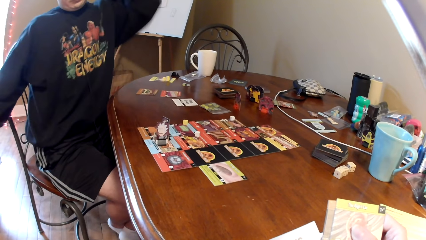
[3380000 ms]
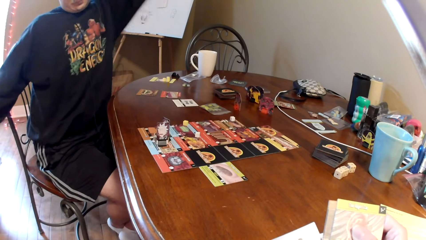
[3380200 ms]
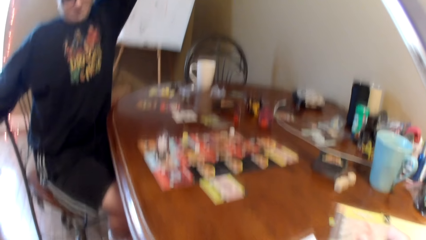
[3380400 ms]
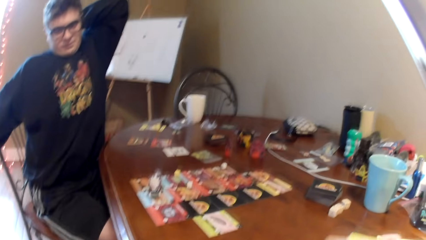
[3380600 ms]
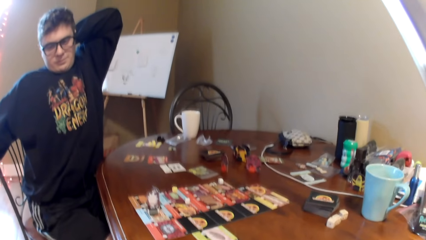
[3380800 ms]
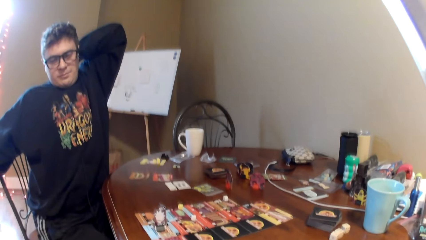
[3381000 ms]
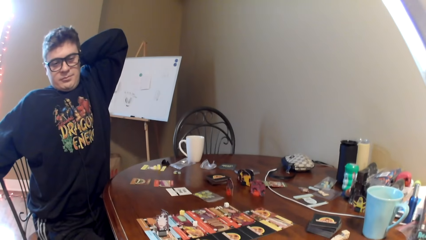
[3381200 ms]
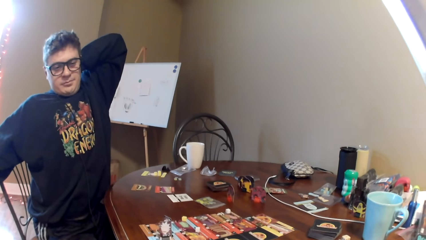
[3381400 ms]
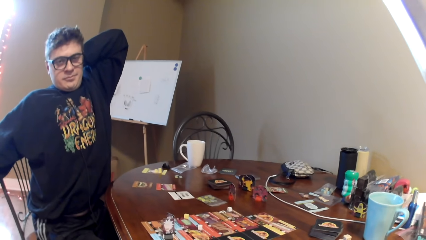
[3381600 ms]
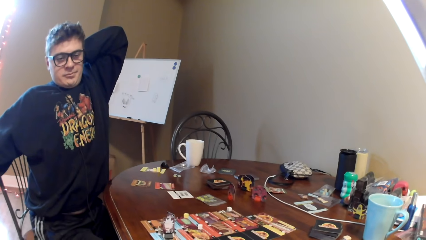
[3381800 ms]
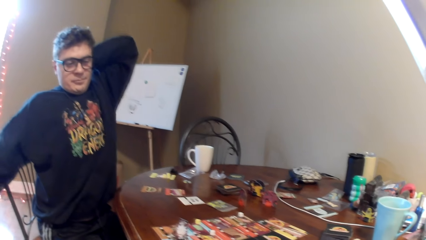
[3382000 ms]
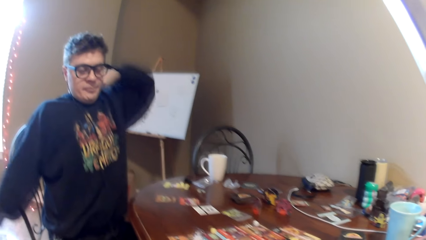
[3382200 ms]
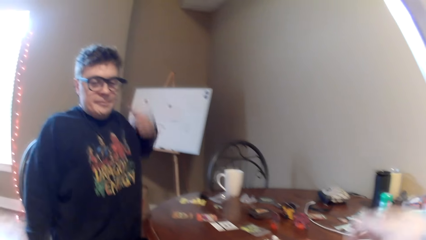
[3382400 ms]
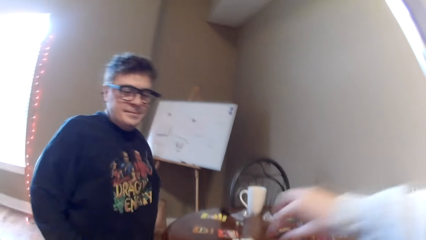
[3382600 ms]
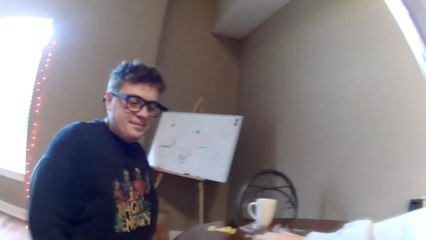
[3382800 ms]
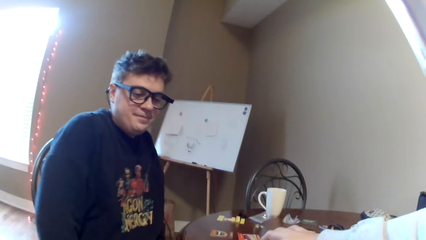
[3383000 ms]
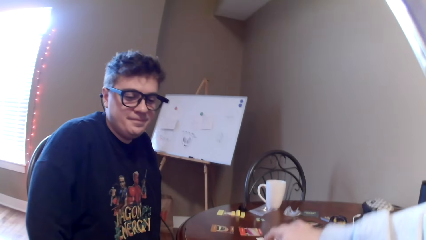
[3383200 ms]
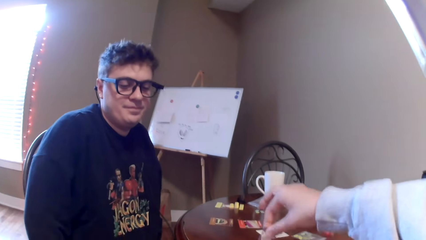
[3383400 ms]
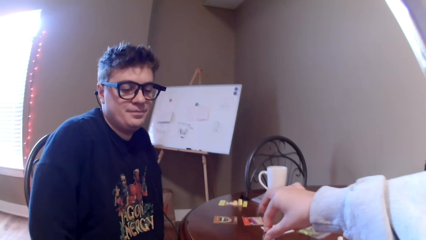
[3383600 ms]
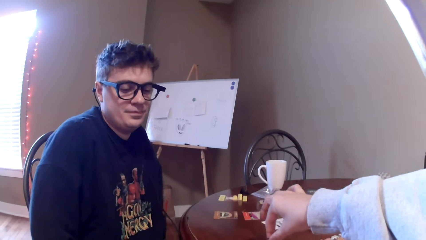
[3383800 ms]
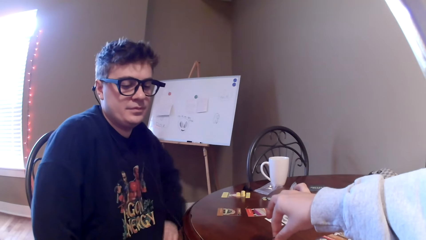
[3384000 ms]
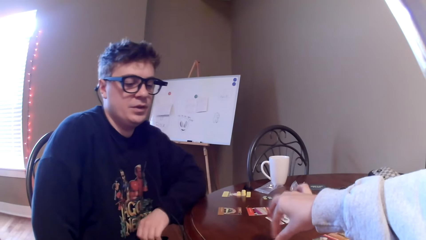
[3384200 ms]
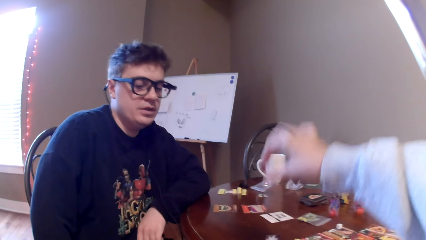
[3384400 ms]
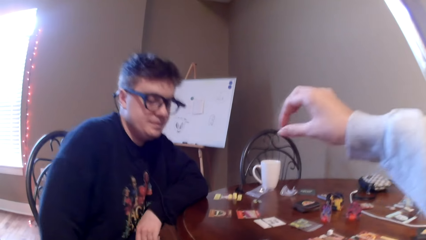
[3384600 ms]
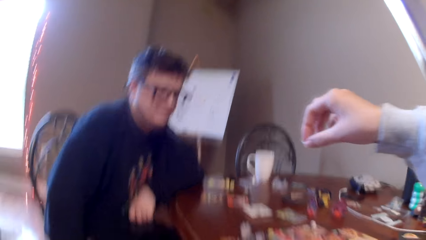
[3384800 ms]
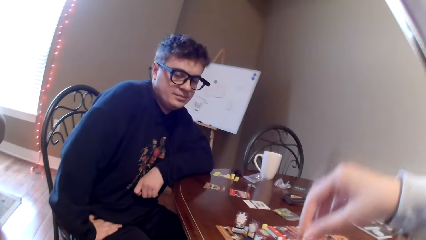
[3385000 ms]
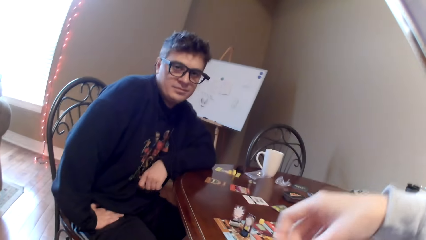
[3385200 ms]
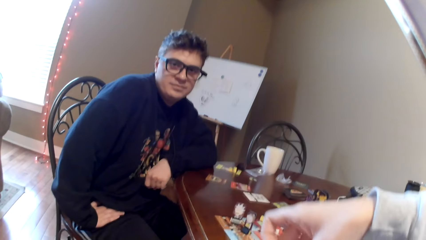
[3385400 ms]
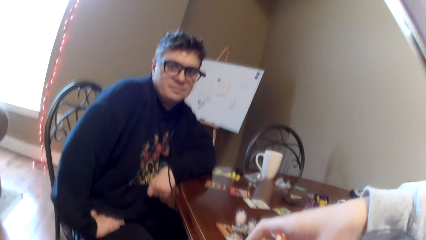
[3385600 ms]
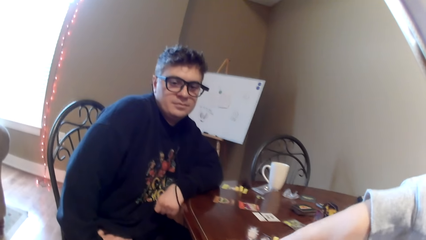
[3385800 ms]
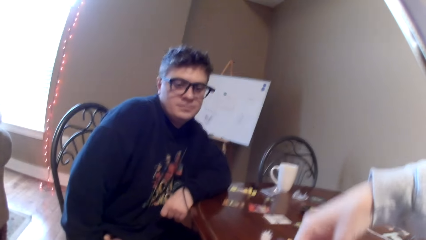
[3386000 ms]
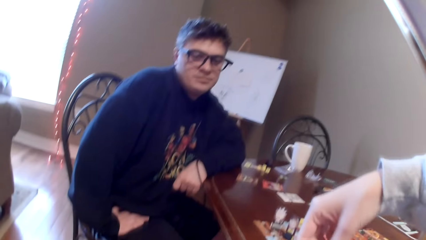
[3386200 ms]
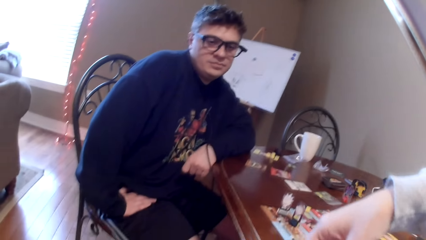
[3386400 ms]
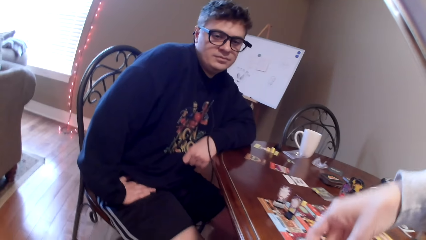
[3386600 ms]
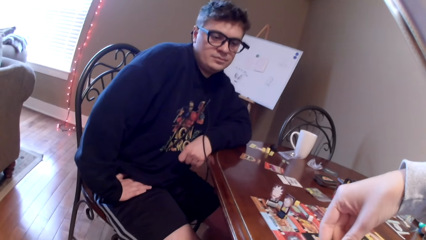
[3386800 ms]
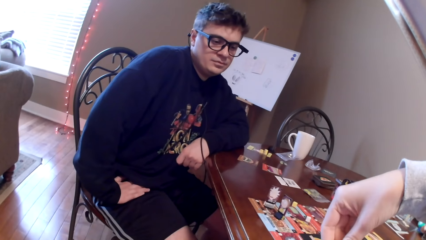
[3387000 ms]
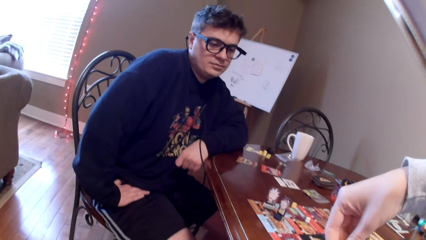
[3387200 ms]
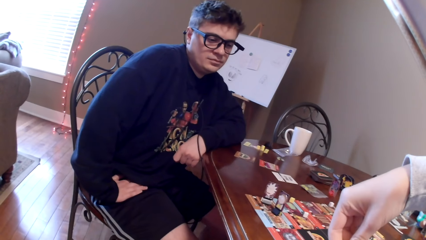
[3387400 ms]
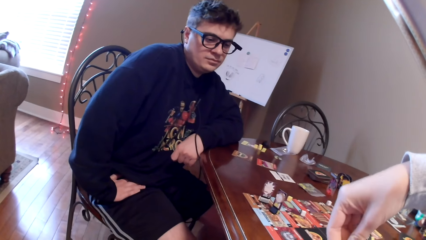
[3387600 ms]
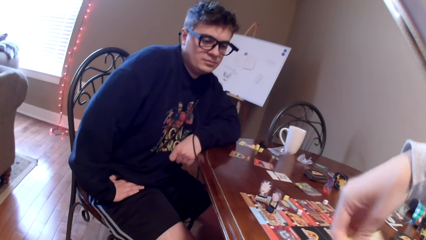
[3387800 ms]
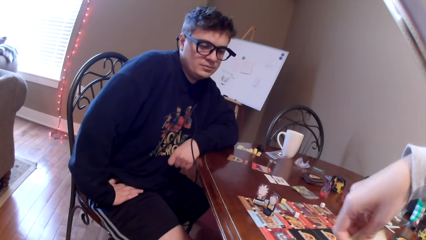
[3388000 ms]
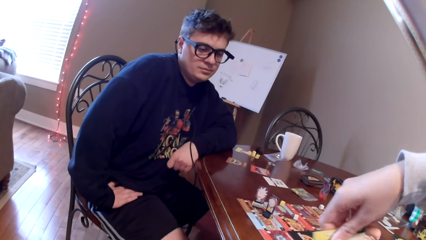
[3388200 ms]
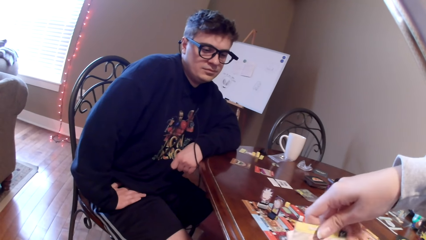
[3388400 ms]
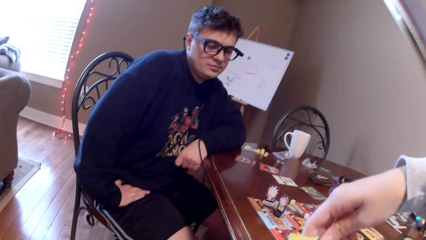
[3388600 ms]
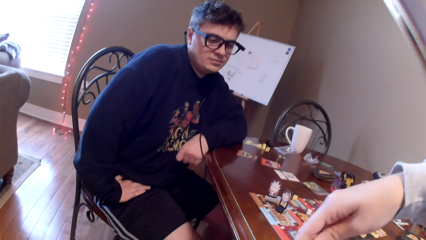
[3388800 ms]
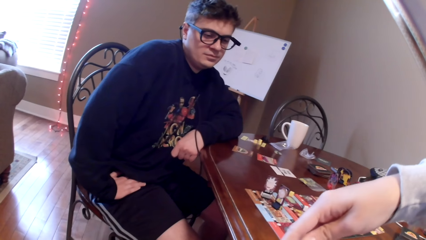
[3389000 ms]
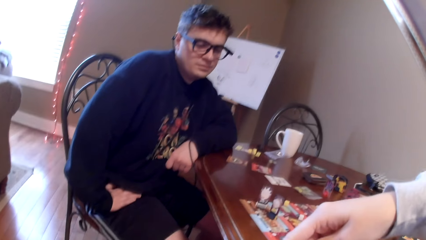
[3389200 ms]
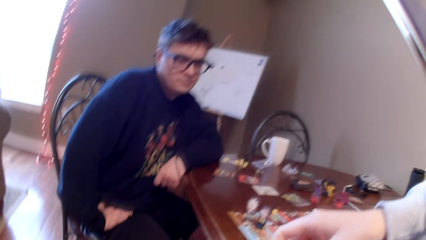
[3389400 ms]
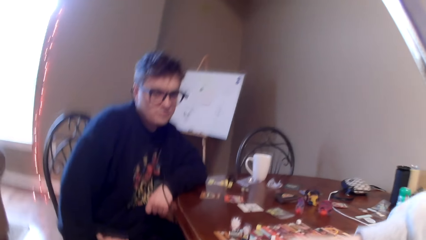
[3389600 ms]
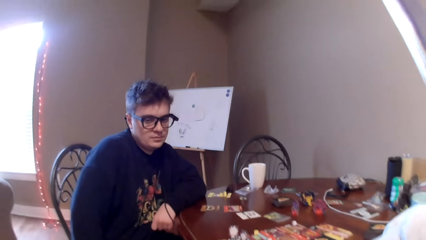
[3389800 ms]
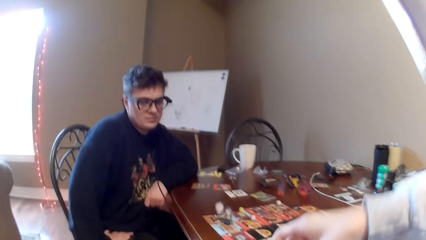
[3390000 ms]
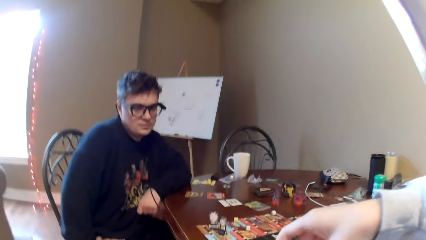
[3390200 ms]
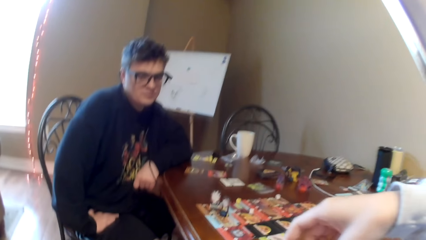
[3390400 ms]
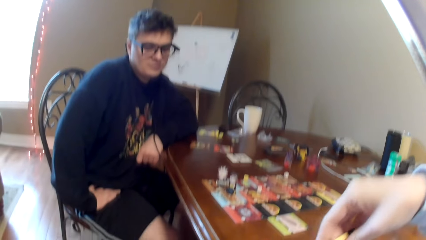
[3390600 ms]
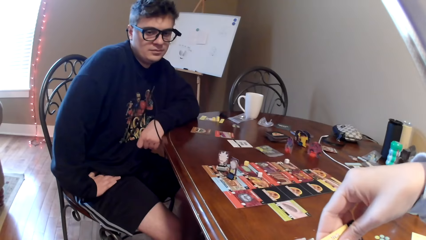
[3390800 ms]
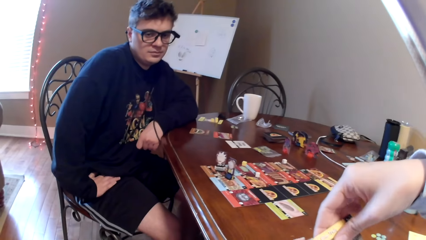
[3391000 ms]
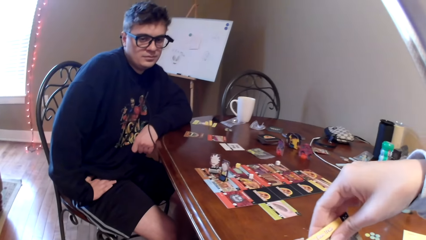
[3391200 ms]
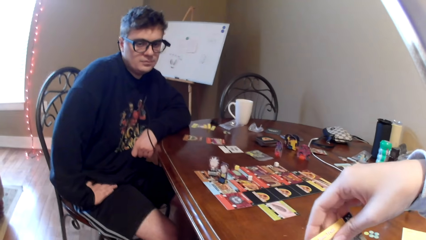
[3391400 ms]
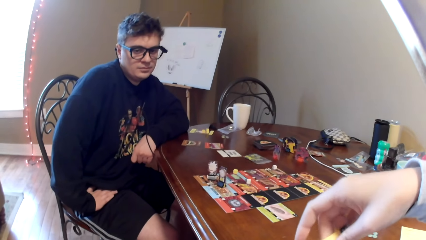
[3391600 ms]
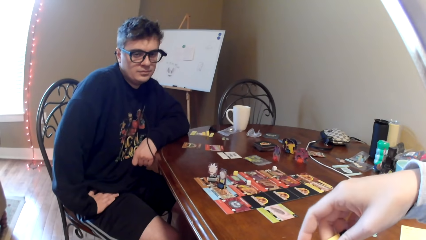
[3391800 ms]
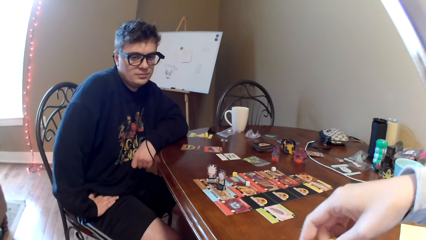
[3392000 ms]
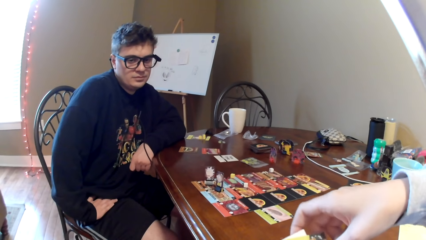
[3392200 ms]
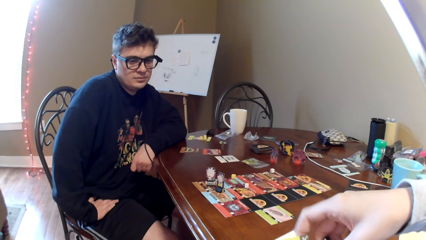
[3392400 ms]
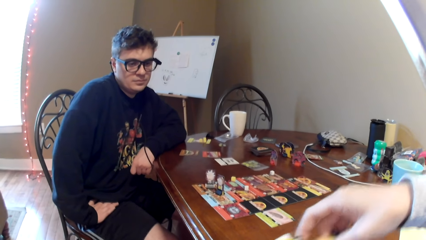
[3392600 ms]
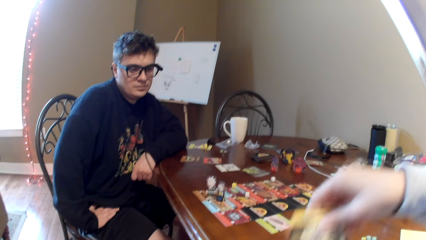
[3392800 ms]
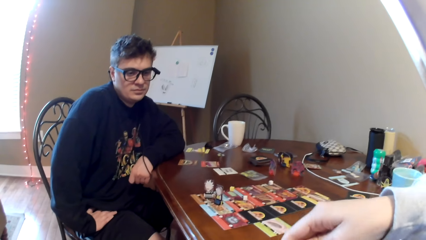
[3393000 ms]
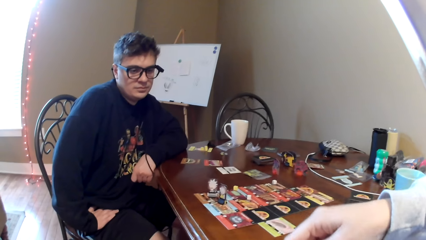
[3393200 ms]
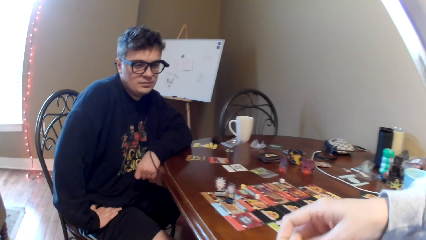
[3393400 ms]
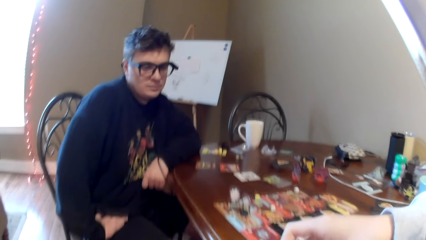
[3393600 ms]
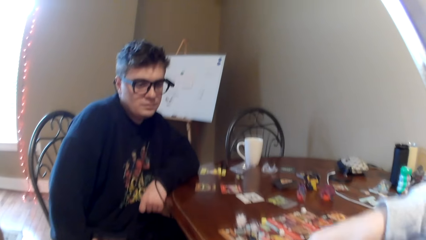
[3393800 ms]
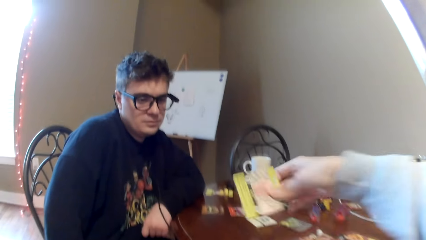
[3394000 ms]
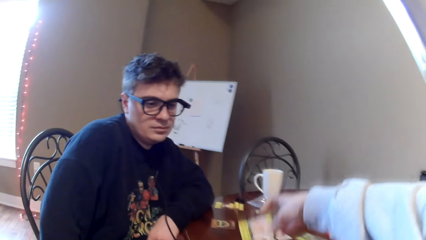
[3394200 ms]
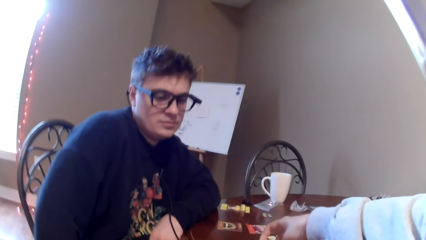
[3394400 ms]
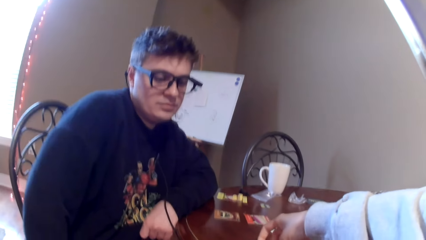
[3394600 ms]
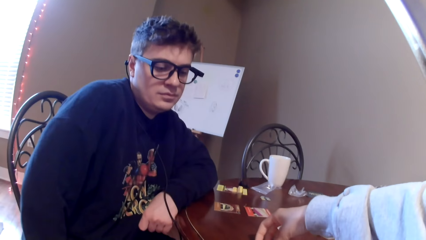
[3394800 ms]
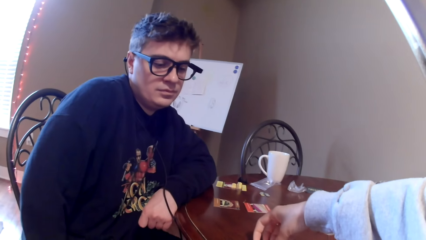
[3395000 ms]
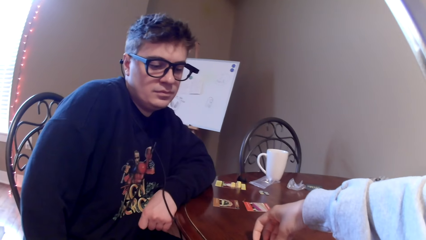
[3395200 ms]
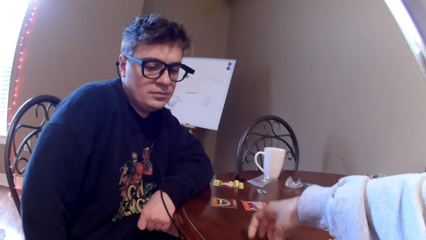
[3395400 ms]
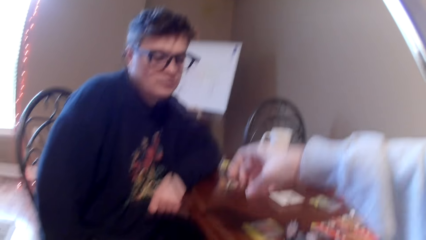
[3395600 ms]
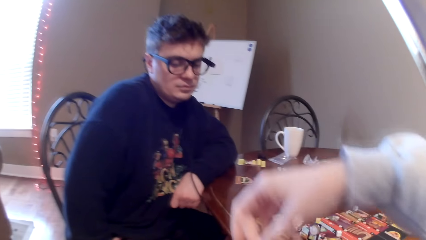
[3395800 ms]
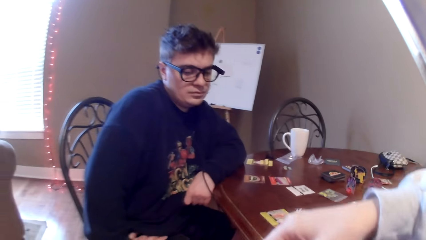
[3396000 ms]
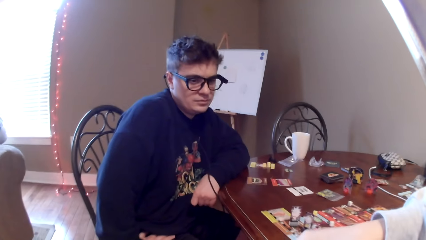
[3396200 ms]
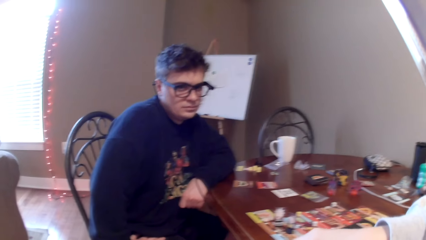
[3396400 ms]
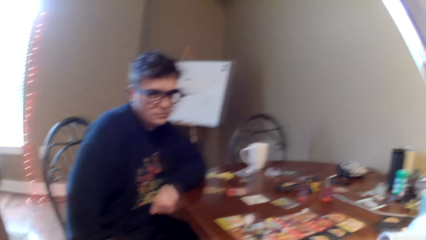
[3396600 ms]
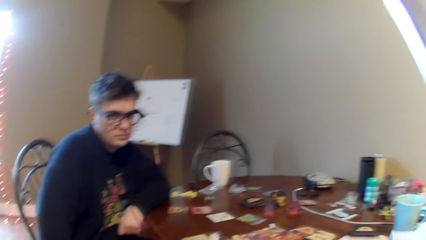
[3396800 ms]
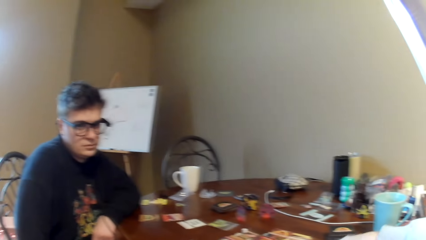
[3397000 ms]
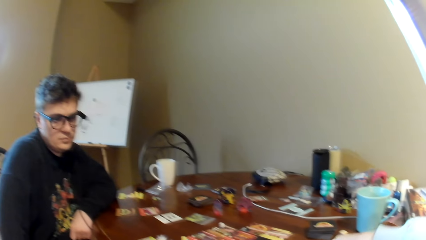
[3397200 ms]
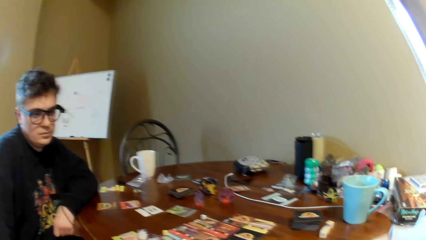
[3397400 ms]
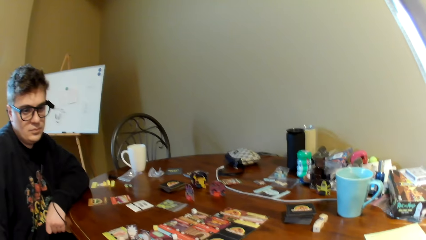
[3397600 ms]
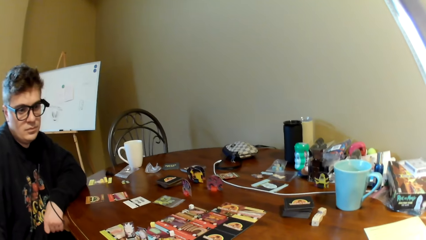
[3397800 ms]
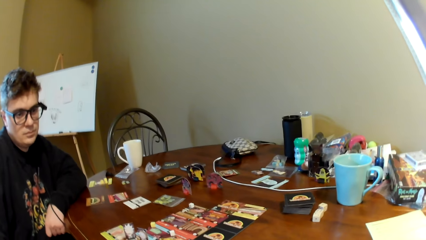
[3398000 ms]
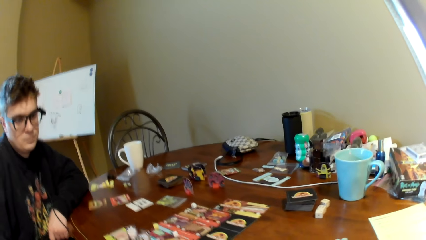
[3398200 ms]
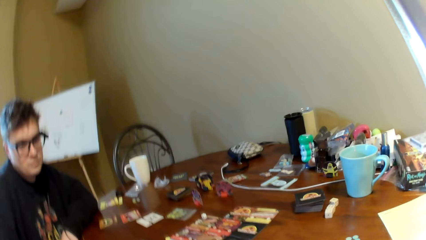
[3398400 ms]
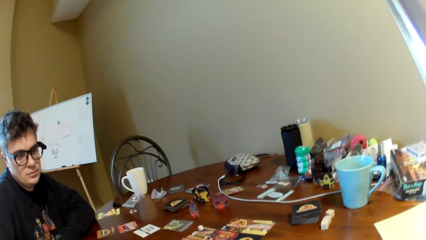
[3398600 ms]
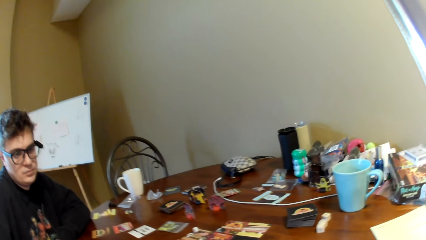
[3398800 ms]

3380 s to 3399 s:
A man stretches his body. The camera wearer converses with the man. They move the cards on the table. They move a dice. They hold the cards on the hand. They take a card from the hand. They put the card on the table. They converse with the man. They put a card on the table. They hold the cards on the hands.
